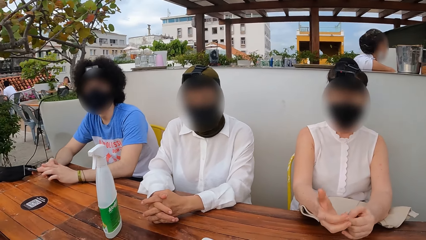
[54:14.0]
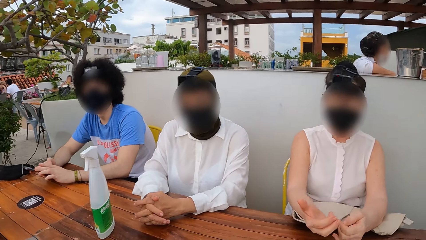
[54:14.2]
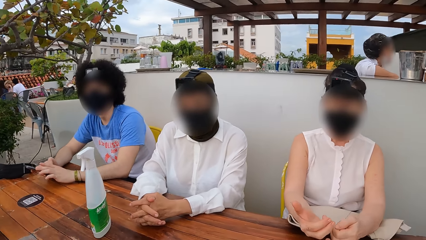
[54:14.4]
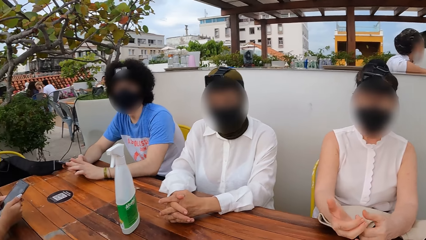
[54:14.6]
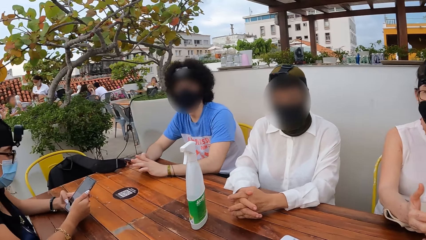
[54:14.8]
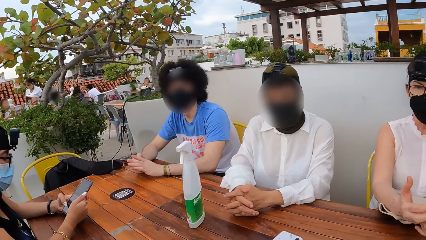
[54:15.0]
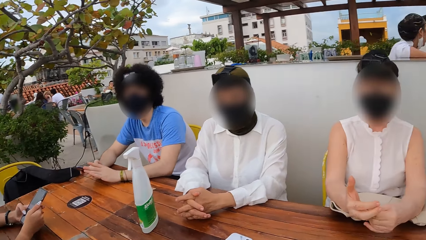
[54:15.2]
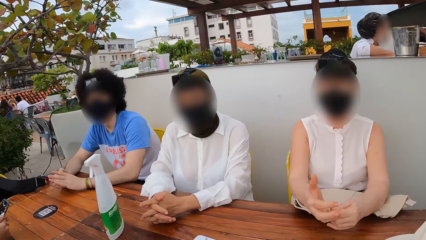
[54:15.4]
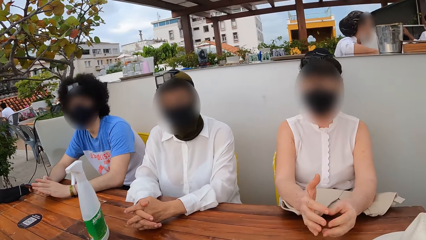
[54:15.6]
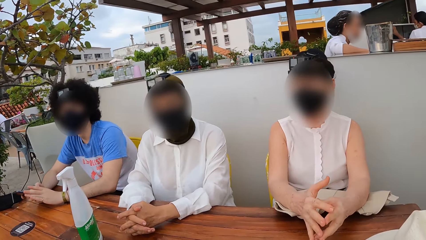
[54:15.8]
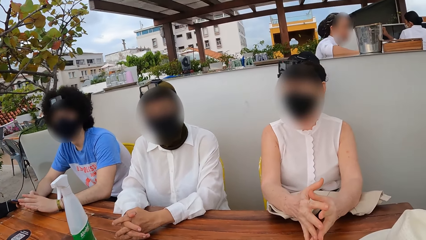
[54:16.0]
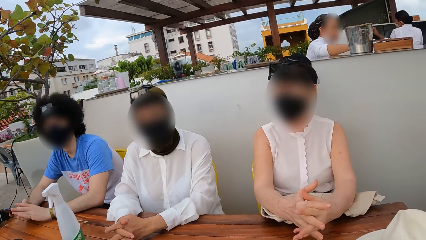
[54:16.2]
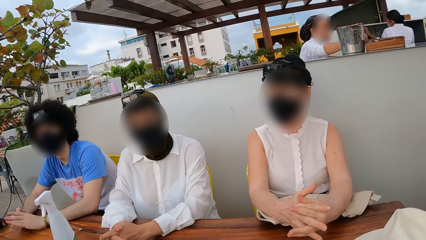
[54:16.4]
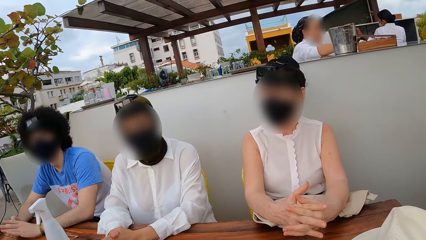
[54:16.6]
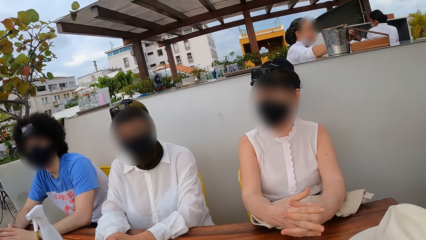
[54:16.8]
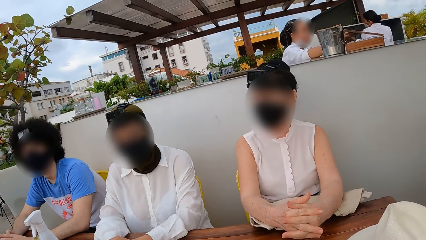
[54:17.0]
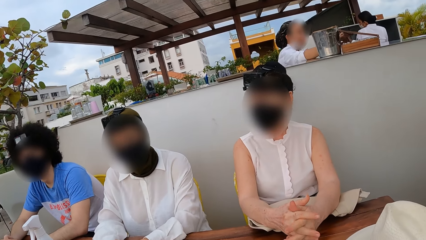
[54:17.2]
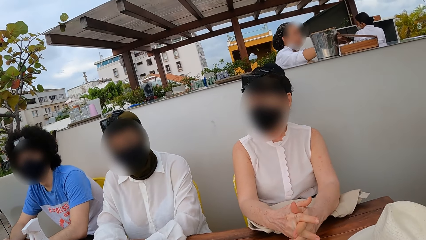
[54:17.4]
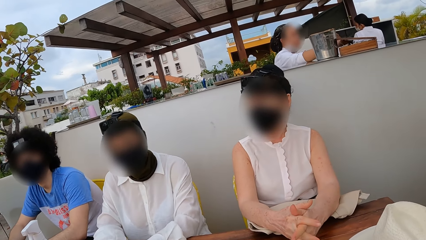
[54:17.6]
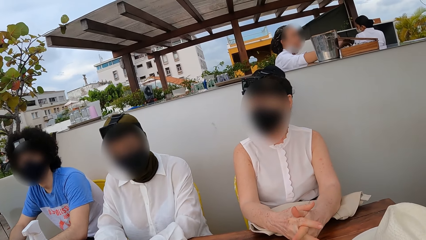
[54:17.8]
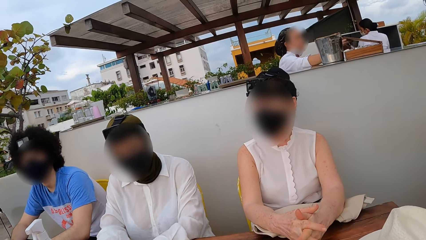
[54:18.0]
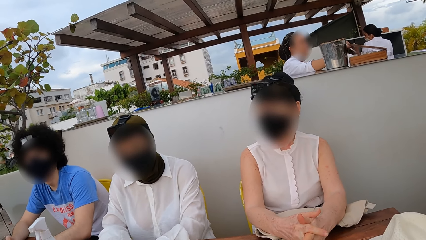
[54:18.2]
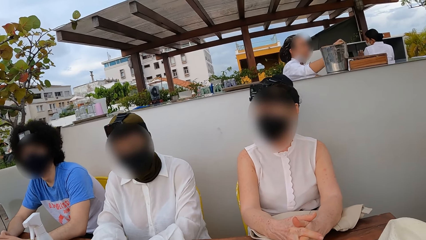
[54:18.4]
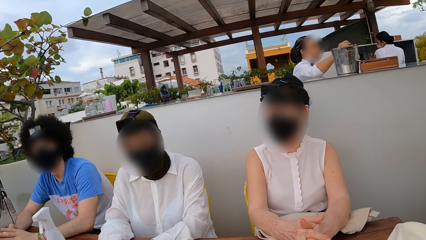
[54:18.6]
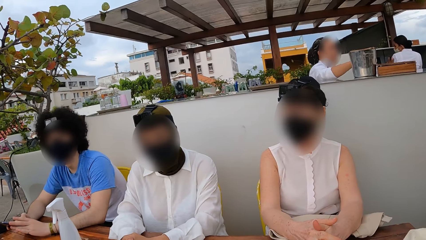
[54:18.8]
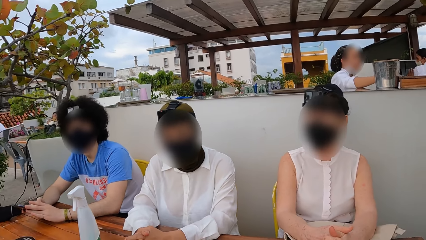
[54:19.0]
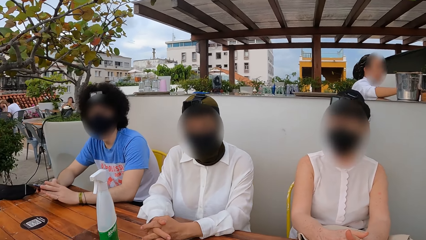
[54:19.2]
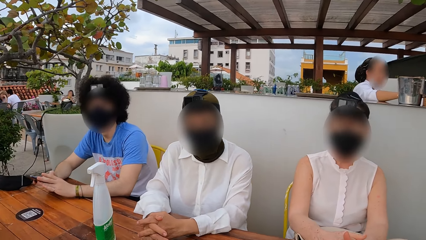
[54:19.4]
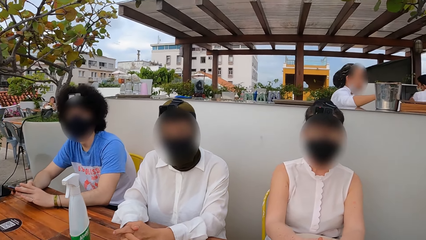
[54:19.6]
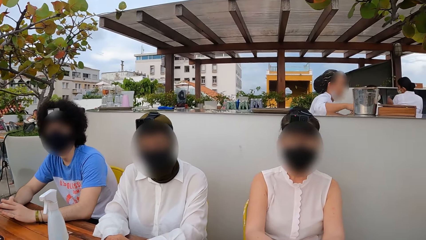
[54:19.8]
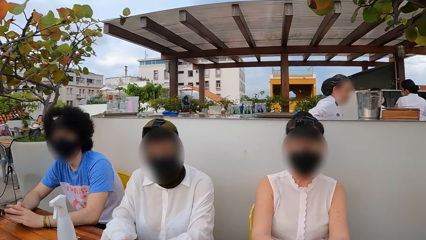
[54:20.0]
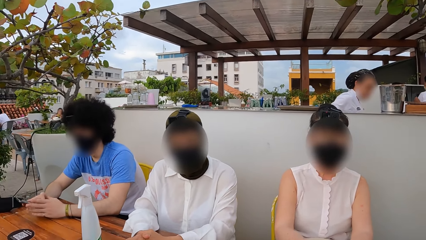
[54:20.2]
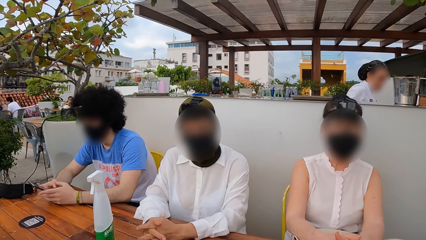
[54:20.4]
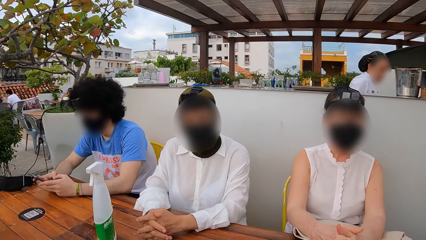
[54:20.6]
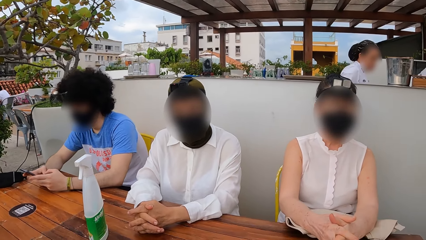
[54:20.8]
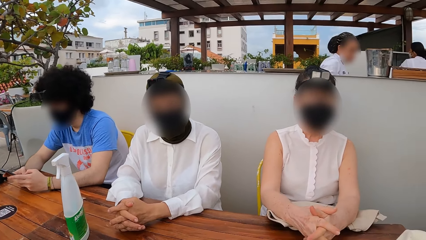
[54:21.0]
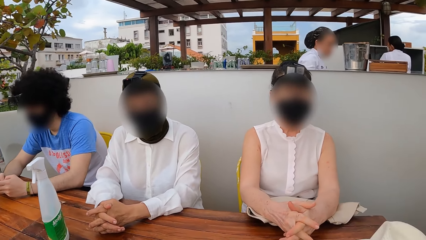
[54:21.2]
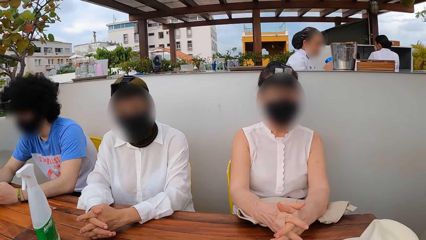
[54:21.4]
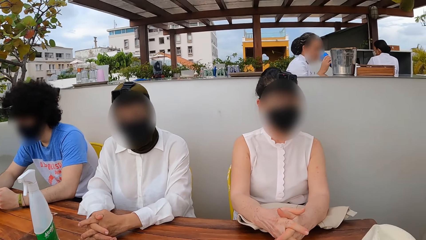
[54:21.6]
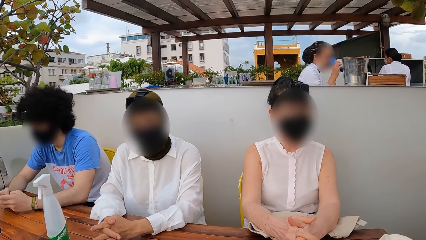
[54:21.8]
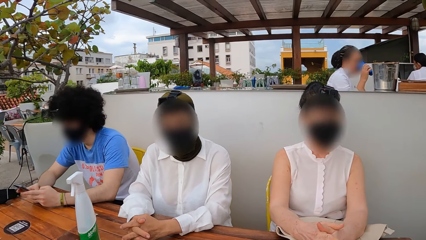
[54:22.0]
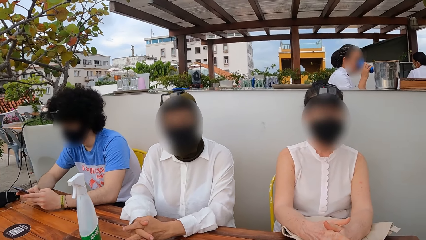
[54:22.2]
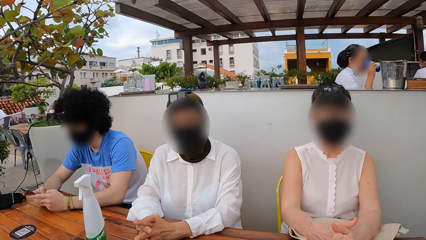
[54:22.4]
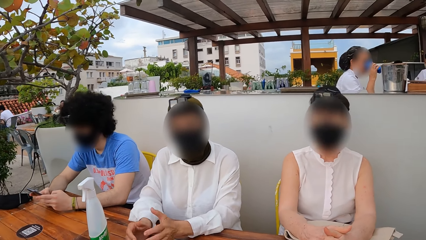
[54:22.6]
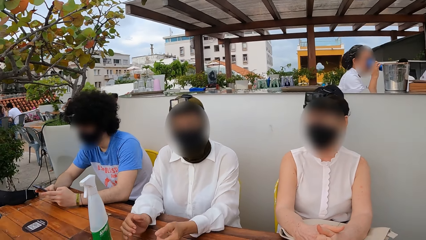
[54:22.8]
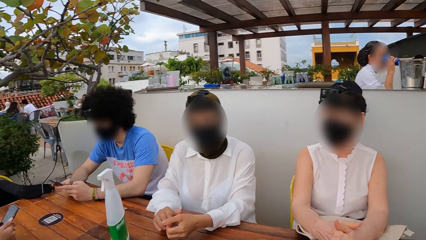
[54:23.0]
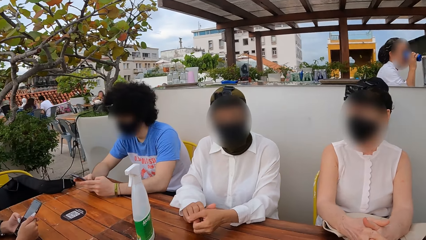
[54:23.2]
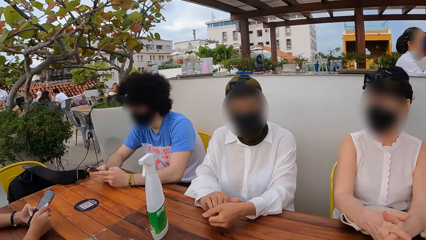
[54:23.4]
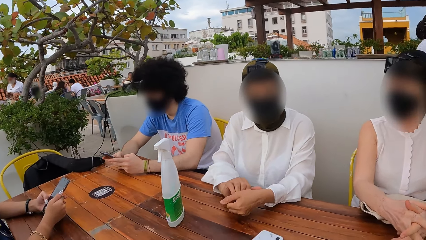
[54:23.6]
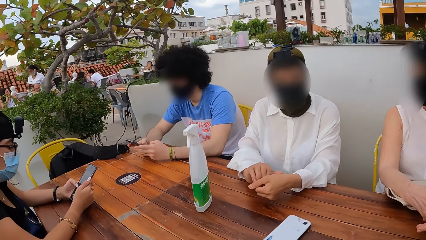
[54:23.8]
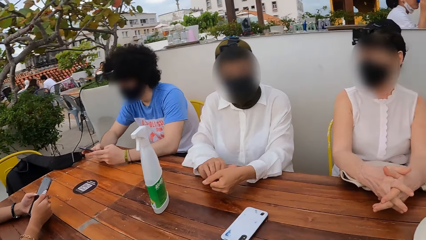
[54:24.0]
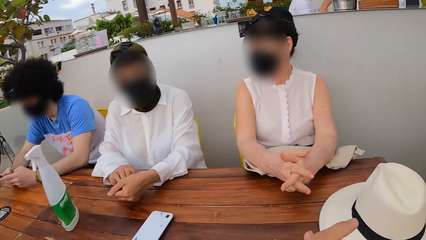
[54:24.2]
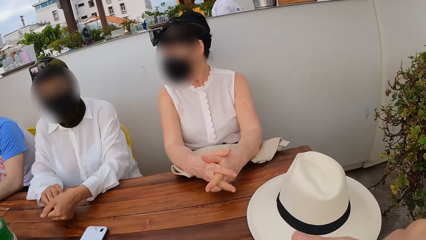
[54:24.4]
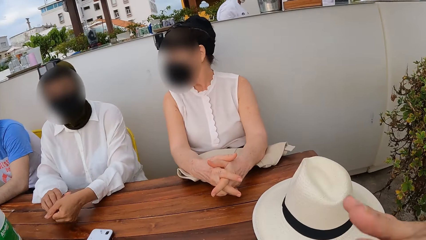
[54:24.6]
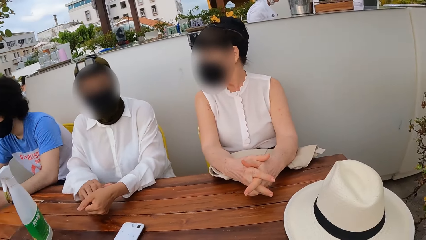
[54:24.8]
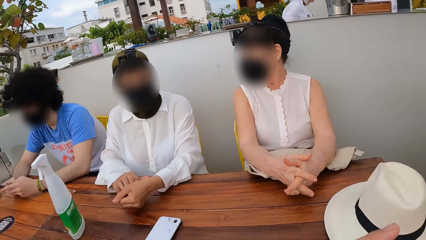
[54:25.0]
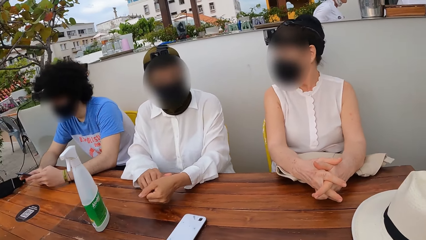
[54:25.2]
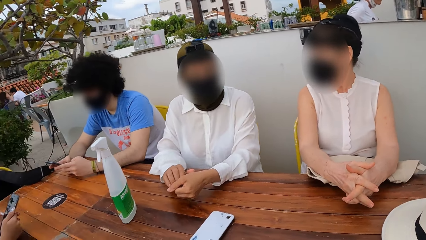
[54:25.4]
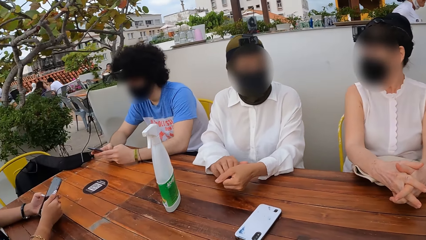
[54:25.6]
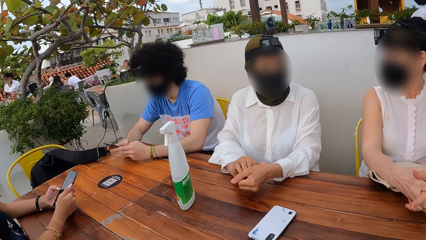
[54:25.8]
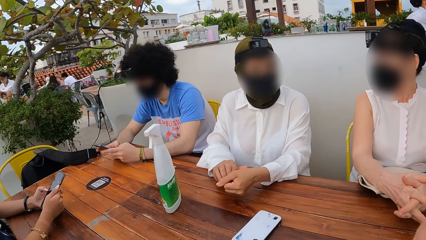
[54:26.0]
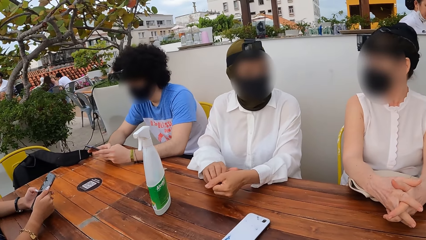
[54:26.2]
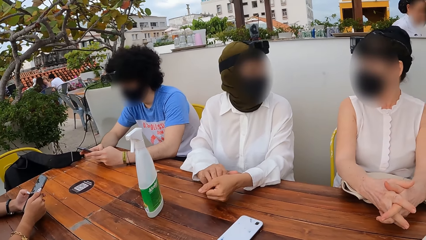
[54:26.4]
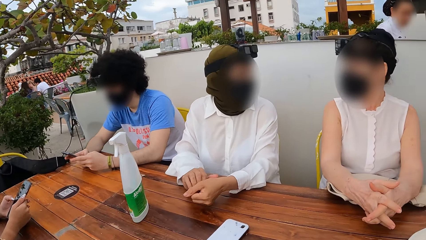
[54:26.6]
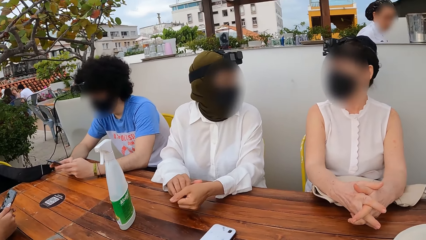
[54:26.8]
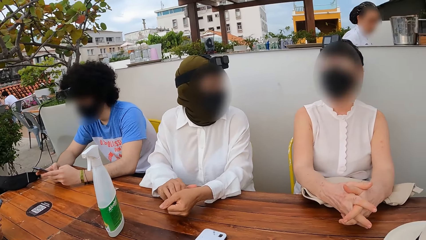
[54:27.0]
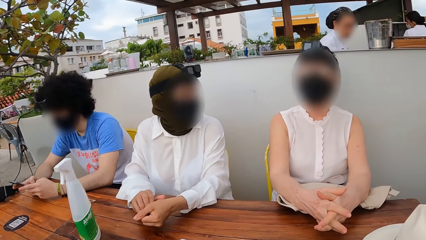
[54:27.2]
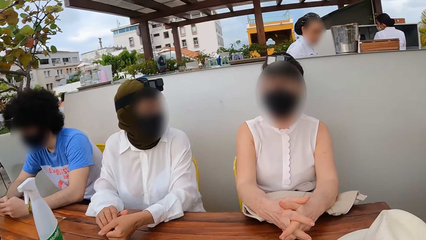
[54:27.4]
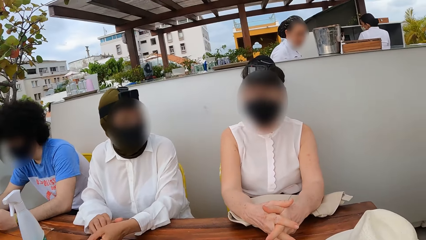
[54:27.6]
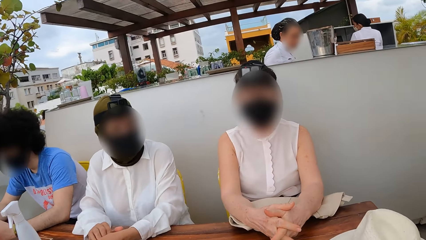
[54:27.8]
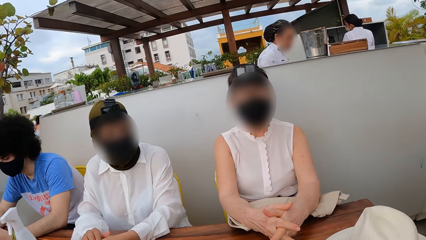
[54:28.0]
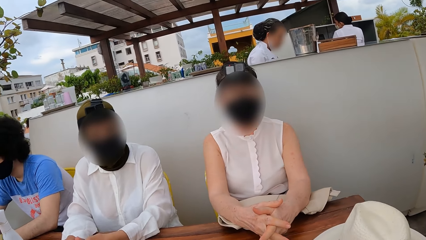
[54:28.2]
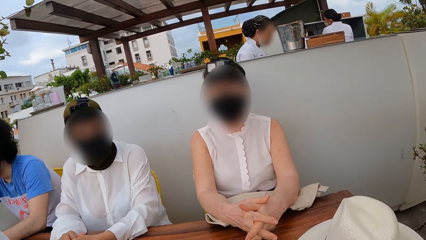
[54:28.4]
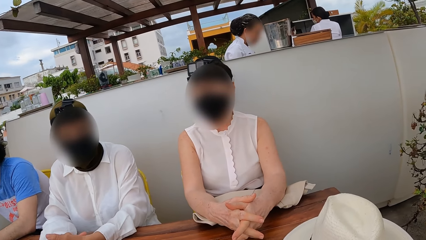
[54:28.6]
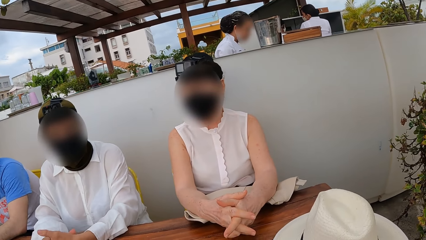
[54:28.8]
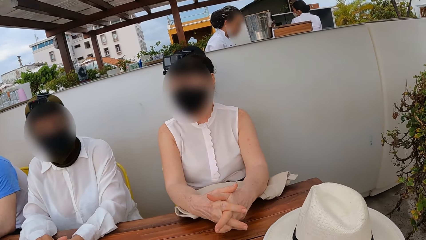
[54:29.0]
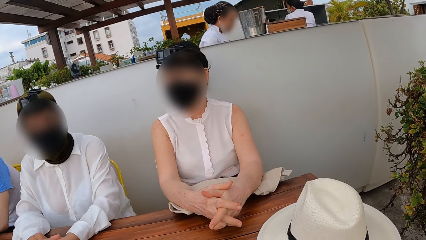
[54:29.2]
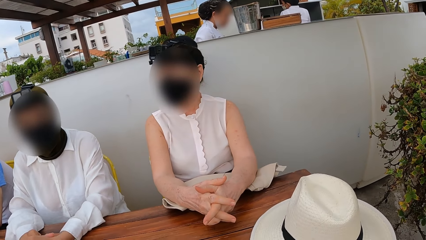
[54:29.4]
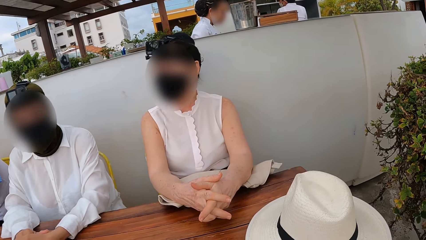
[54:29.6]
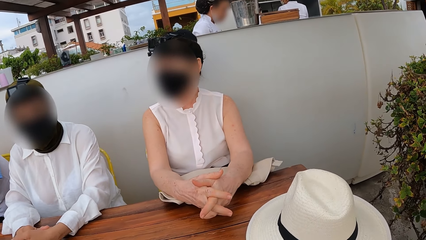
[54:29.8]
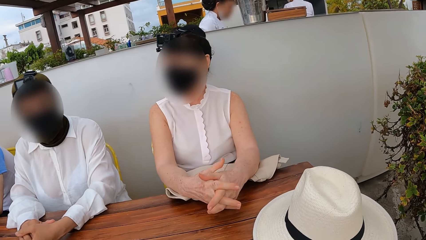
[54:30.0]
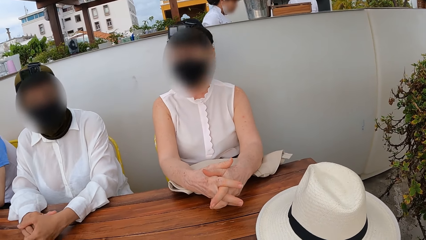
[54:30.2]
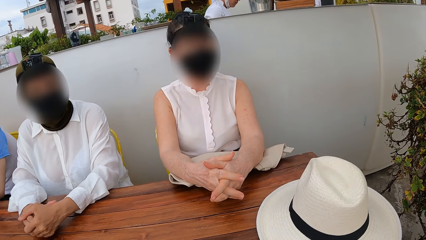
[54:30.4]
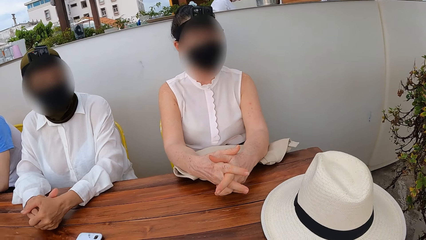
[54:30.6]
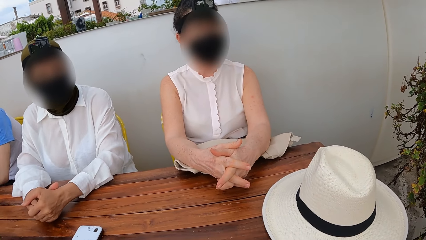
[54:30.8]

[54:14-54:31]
A lady crosses her hand. Another lady moves her hand. The camera wearer adjusts hands and looks aside.
